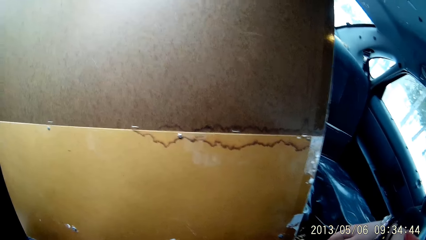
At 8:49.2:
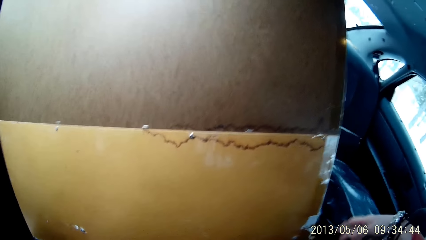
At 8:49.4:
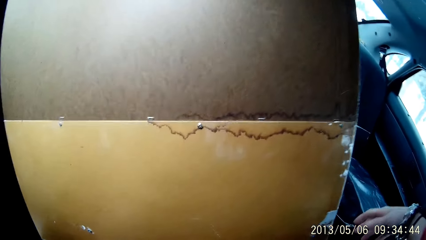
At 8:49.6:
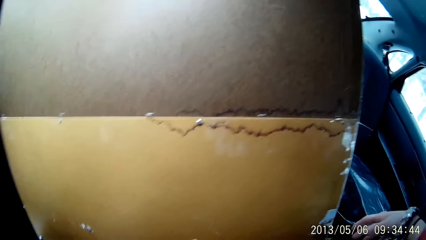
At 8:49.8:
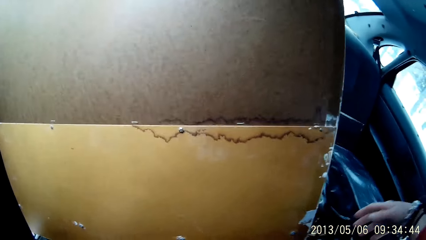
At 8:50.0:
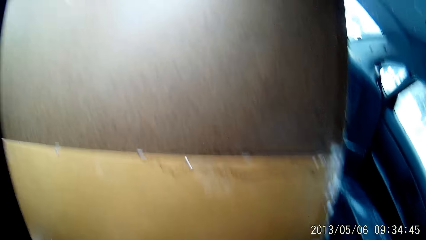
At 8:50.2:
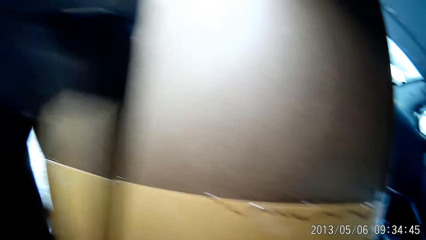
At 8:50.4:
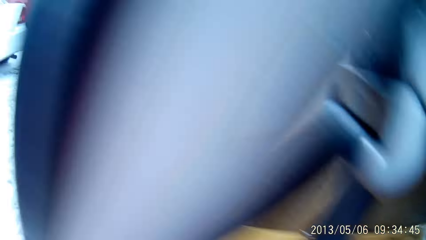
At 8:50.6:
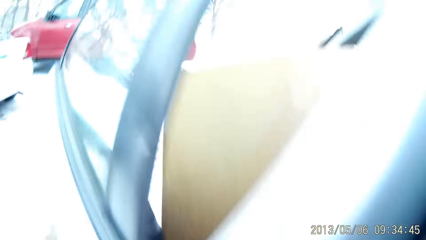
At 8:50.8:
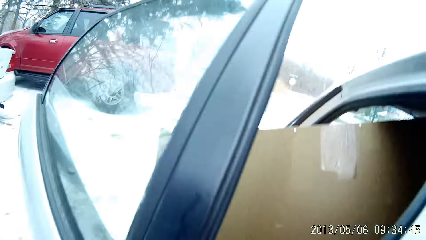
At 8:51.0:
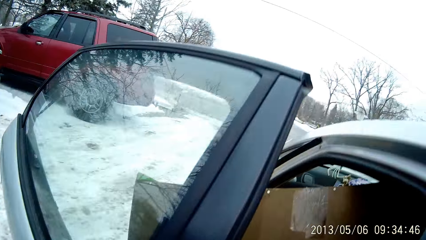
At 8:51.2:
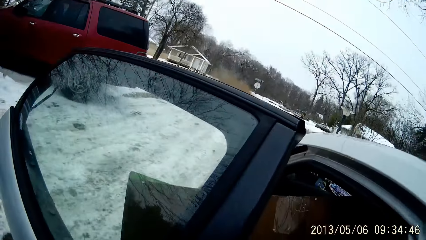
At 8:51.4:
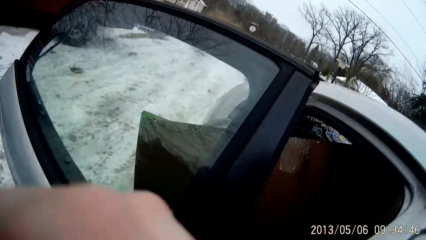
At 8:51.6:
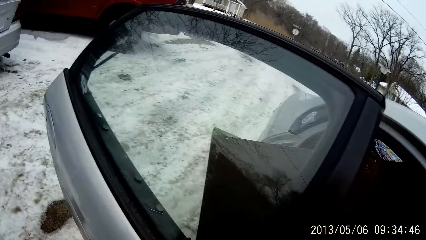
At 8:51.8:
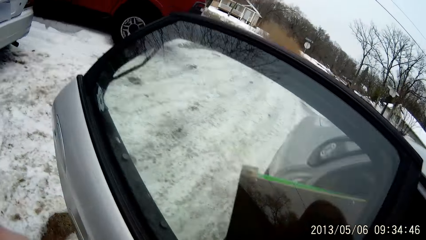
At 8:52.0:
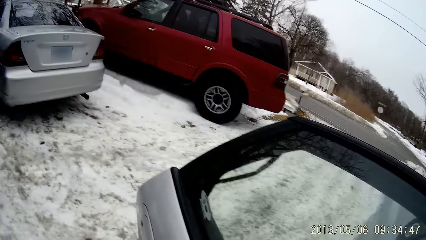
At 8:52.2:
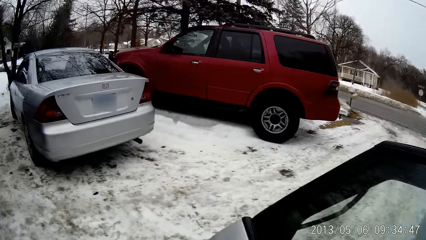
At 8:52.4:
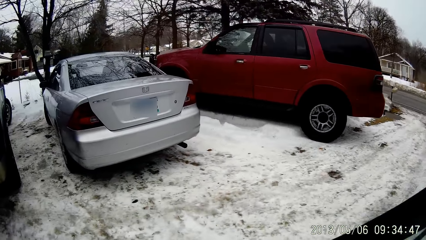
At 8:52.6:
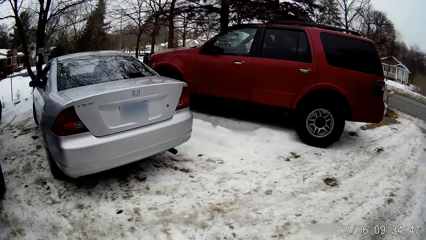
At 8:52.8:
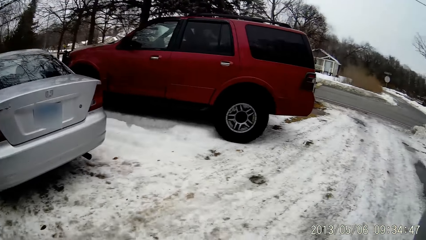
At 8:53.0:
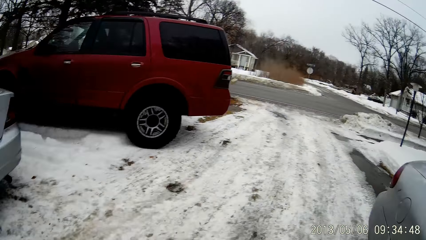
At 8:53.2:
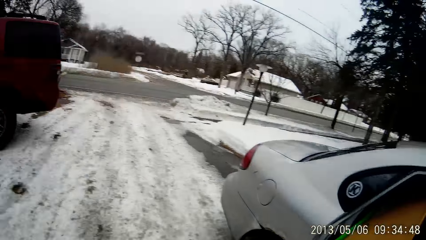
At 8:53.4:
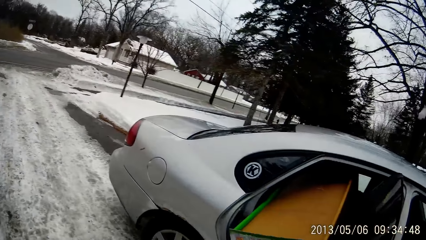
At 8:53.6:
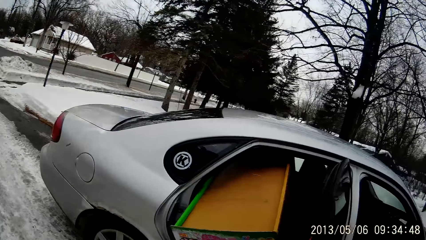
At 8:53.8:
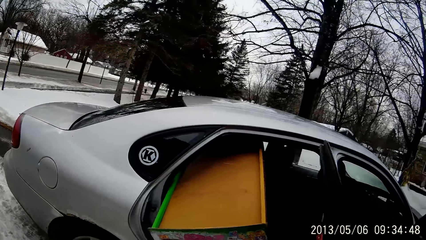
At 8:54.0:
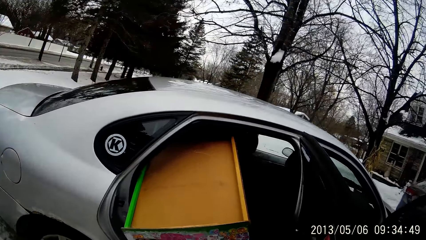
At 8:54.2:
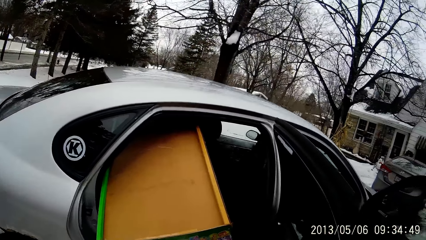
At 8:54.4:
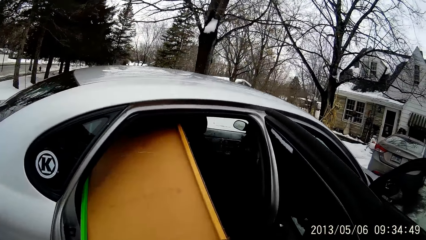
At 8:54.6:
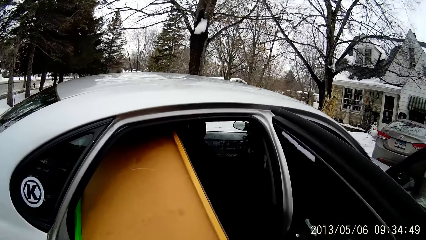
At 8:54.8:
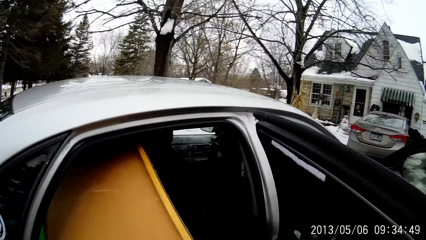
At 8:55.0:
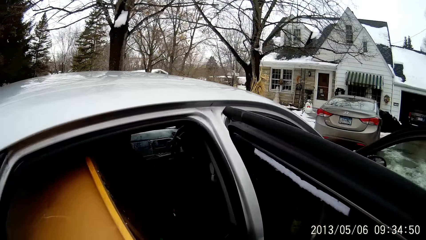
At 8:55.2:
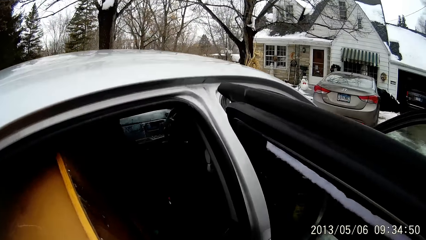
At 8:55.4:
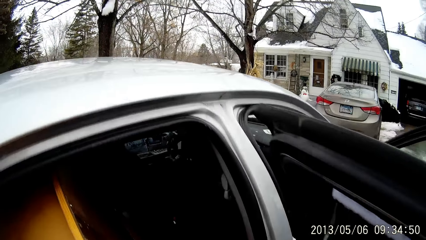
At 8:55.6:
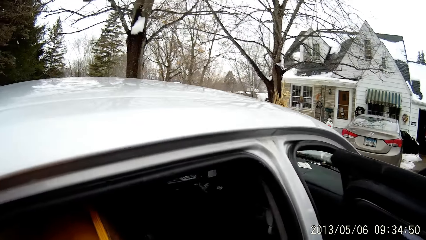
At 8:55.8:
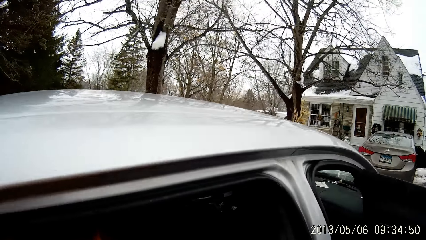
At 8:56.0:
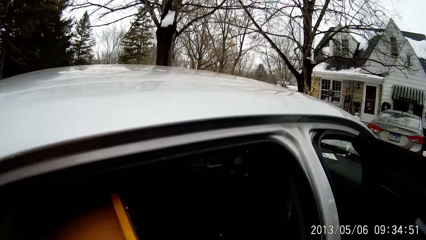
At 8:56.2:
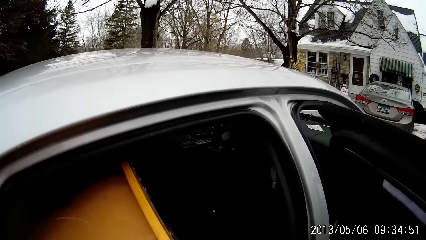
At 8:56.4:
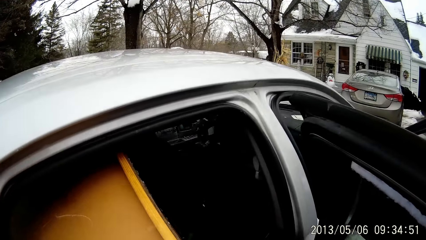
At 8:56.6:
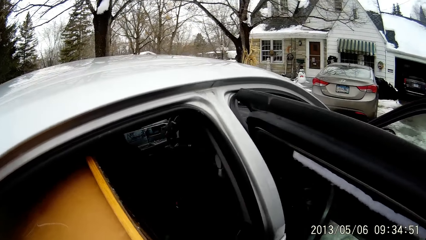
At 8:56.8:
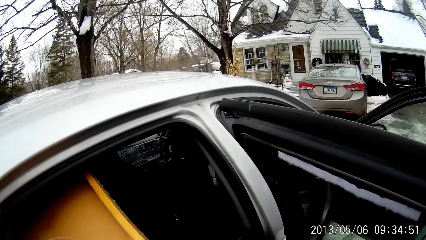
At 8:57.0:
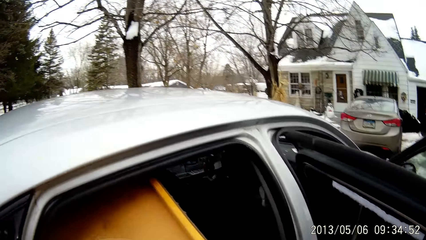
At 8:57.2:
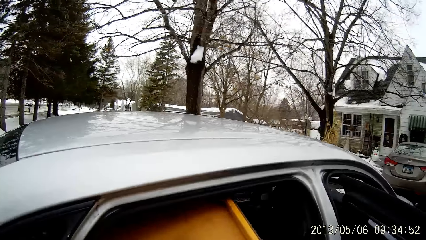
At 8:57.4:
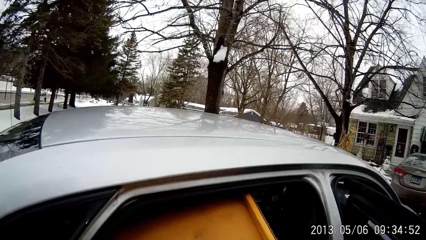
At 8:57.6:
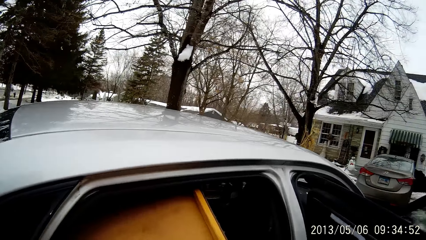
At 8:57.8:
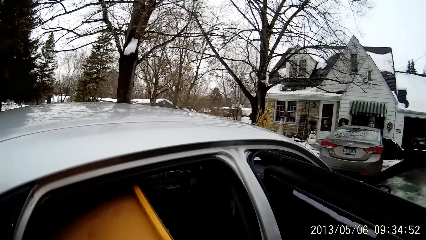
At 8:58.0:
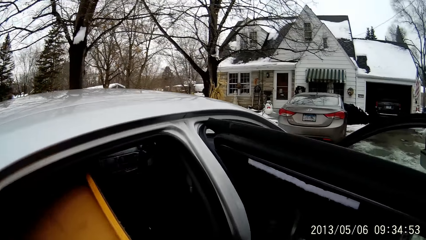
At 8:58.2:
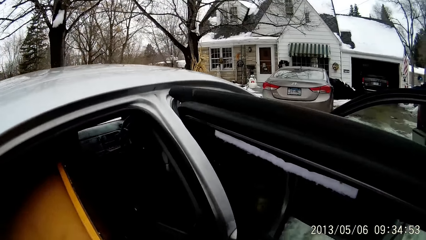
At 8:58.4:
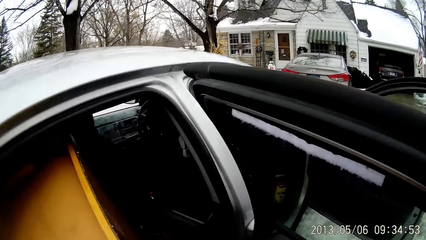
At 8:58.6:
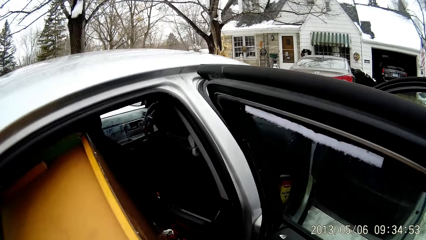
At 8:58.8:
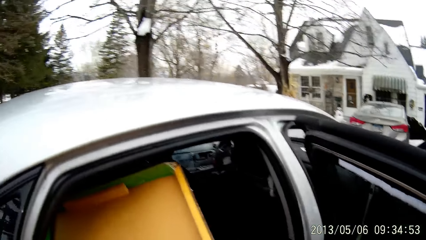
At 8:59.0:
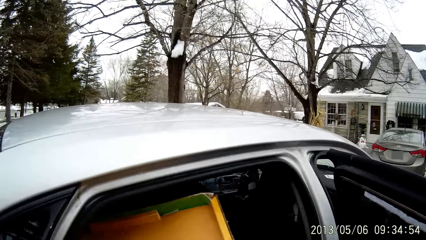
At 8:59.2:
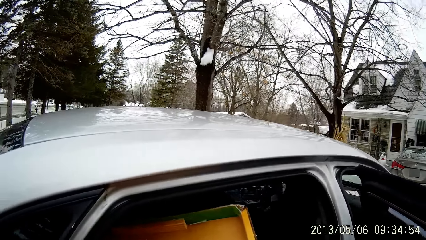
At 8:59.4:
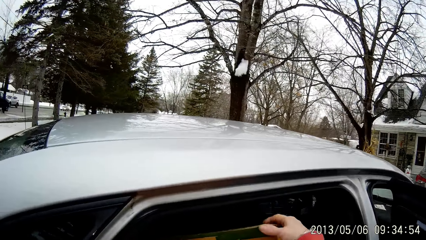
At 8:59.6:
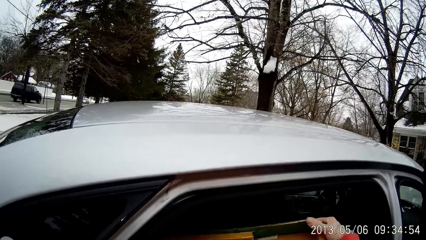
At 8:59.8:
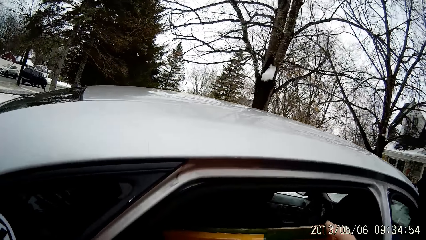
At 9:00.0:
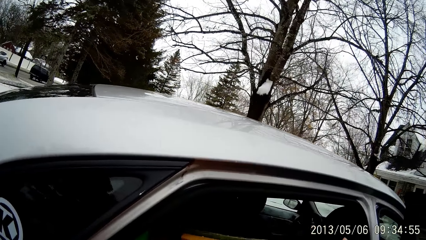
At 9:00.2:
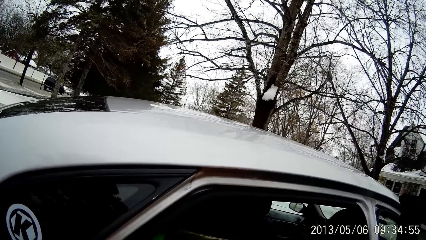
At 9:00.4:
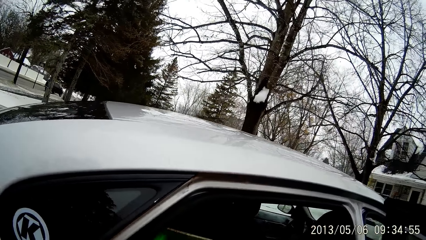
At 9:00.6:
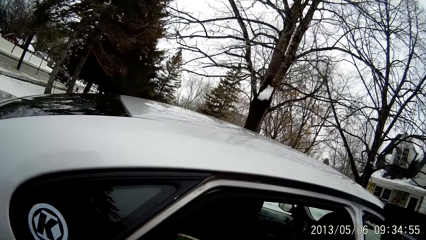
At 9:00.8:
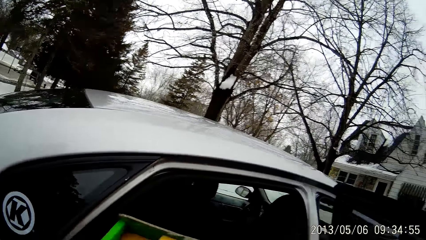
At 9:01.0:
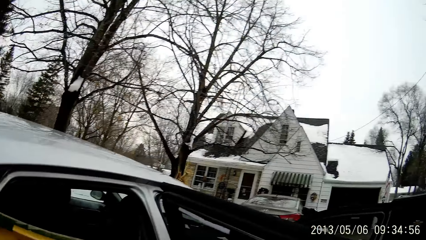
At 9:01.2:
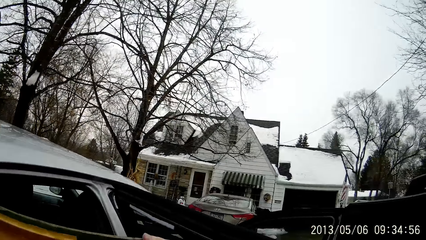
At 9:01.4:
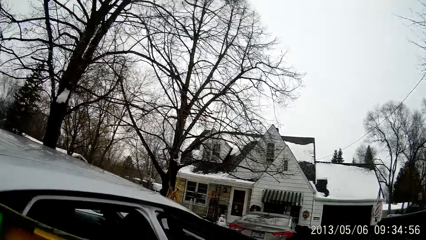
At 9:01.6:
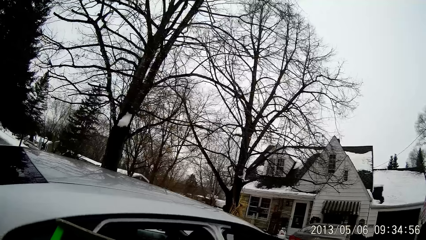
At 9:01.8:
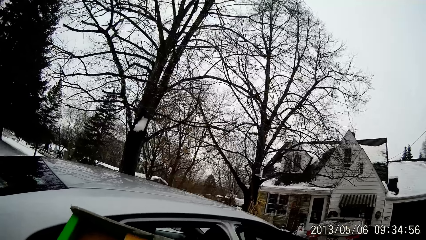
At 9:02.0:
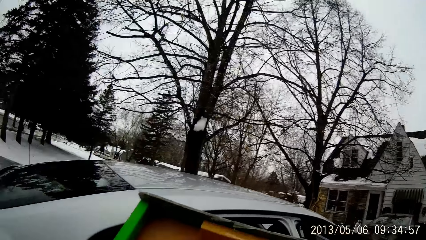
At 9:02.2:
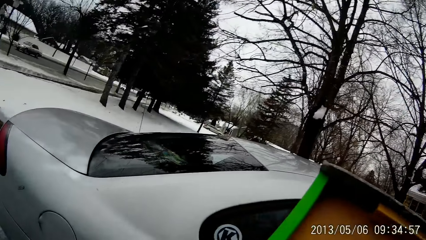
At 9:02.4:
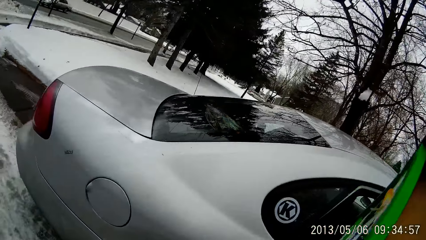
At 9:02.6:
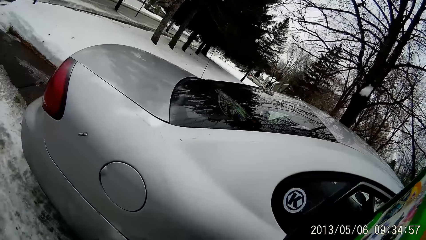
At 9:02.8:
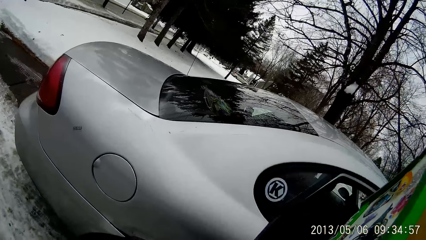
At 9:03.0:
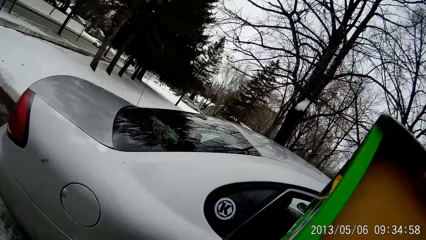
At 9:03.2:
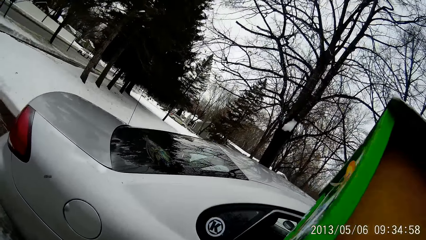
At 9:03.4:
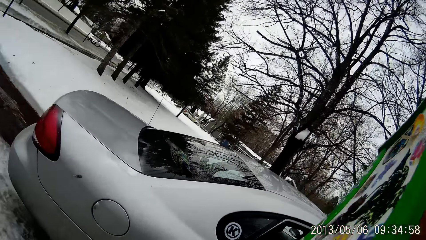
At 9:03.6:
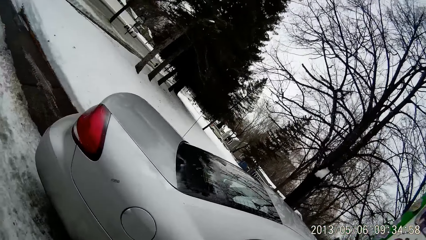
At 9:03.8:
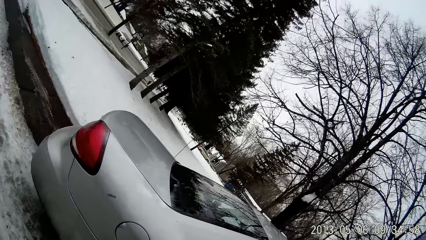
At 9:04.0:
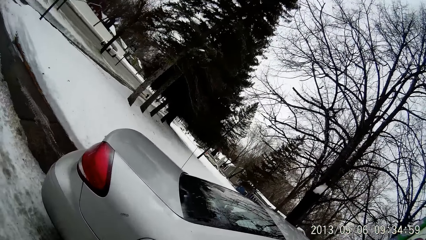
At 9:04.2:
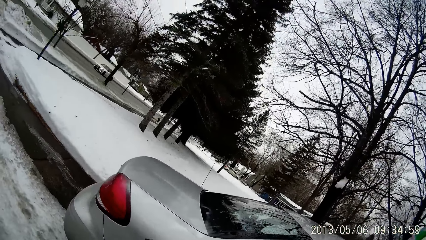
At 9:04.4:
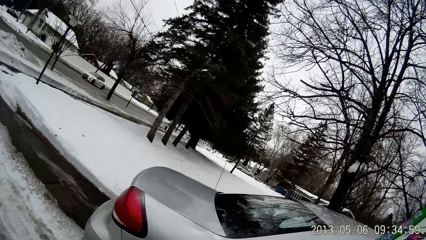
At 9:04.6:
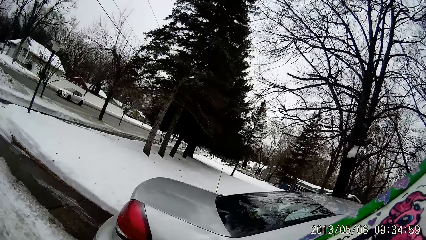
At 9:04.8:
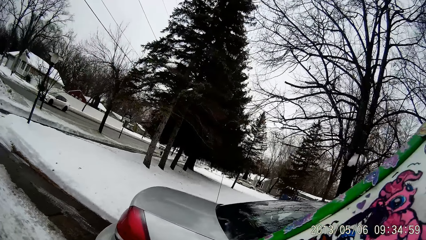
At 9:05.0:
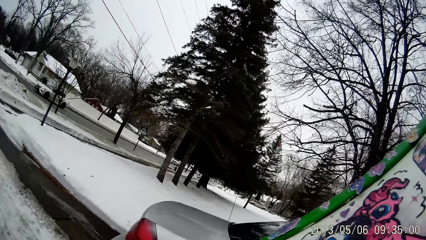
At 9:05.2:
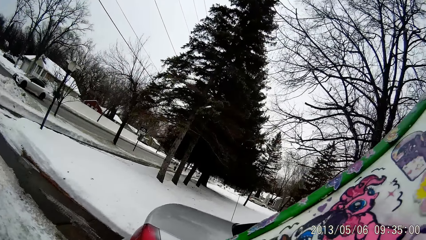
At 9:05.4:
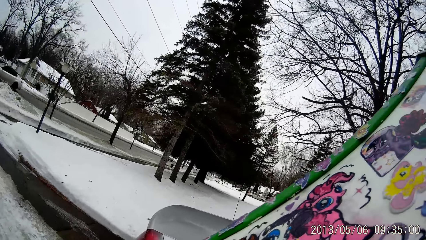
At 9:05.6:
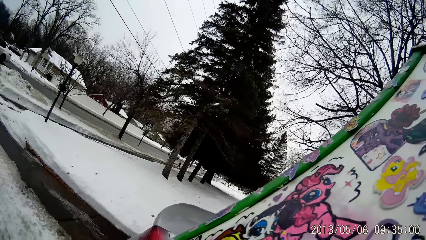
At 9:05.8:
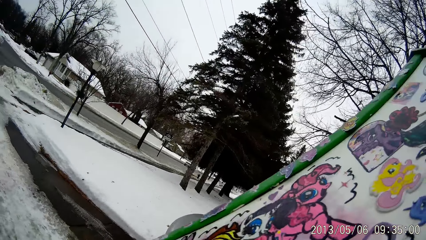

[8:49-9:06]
The camera wearer steps out of the car. They turn around the car. They pull the present out of the car with both hands.
